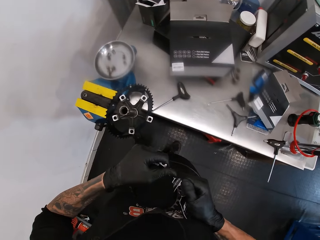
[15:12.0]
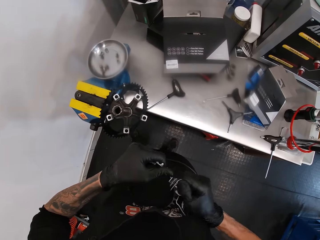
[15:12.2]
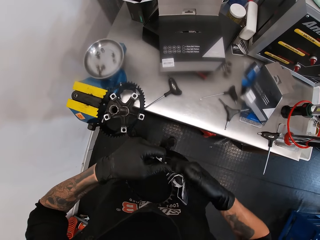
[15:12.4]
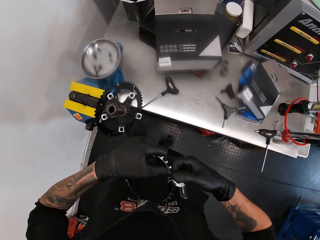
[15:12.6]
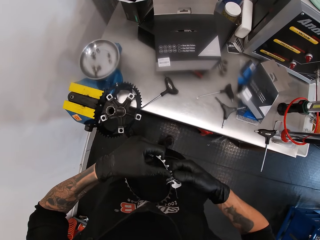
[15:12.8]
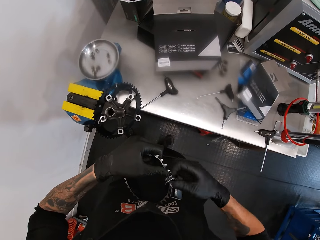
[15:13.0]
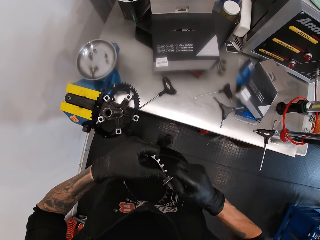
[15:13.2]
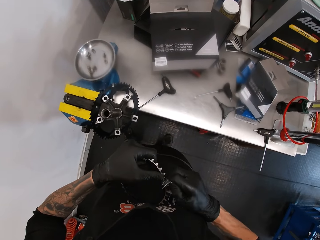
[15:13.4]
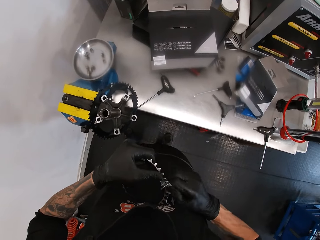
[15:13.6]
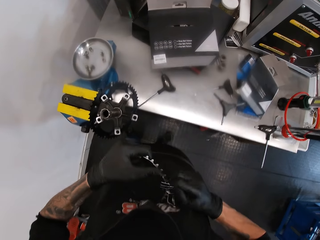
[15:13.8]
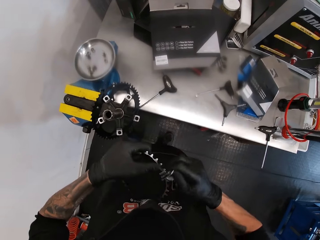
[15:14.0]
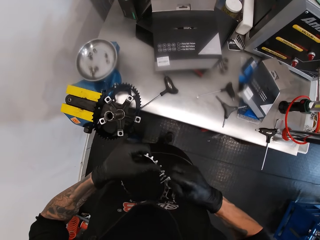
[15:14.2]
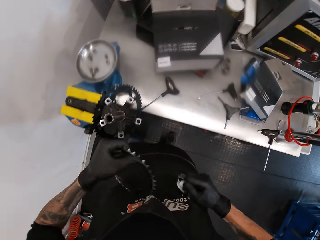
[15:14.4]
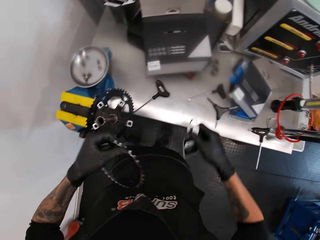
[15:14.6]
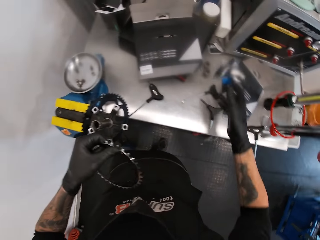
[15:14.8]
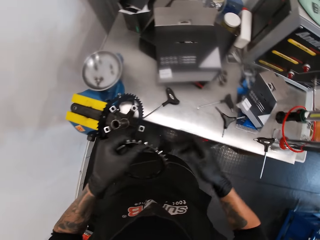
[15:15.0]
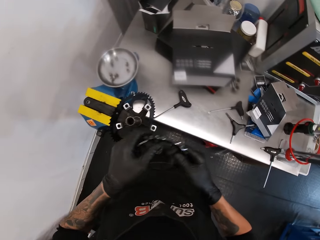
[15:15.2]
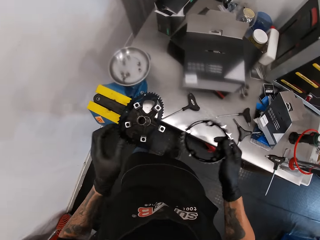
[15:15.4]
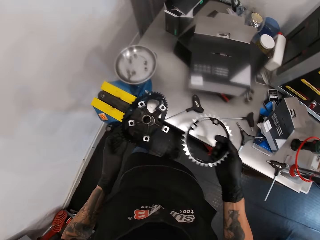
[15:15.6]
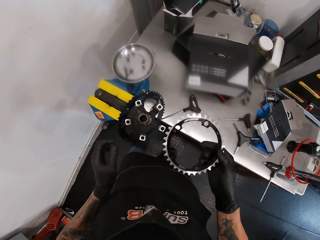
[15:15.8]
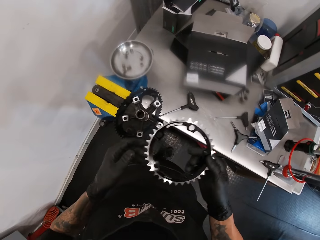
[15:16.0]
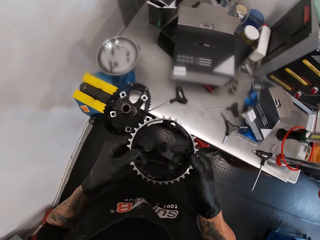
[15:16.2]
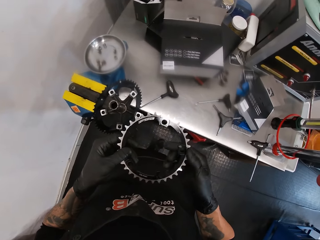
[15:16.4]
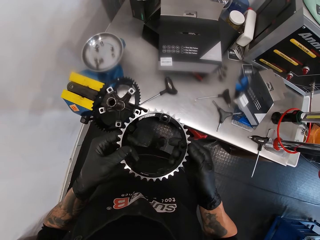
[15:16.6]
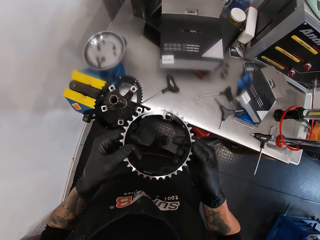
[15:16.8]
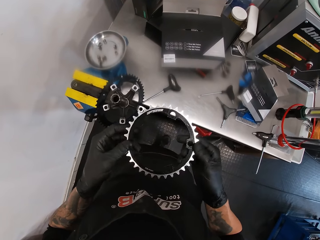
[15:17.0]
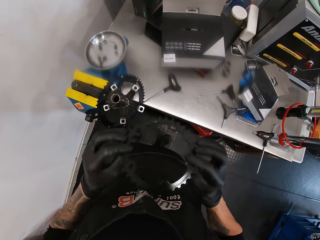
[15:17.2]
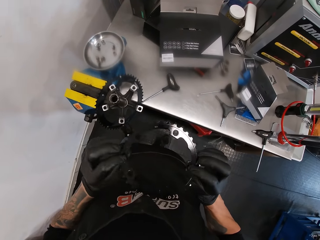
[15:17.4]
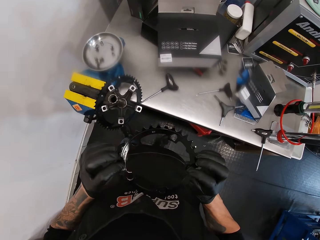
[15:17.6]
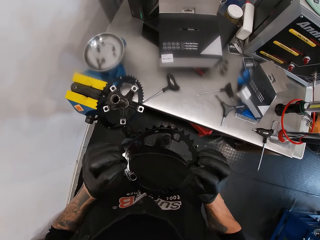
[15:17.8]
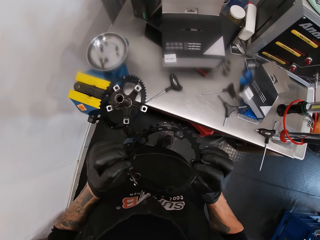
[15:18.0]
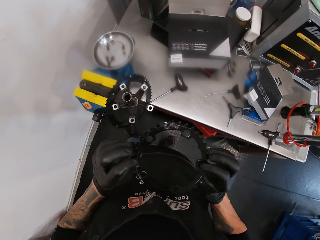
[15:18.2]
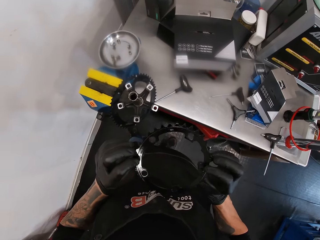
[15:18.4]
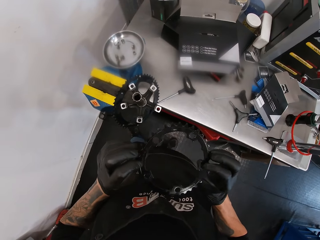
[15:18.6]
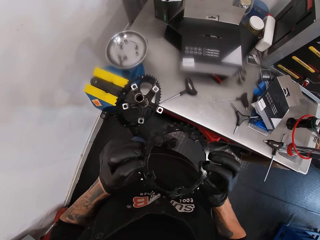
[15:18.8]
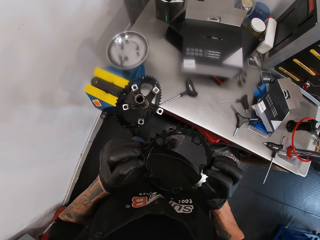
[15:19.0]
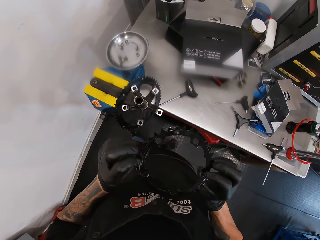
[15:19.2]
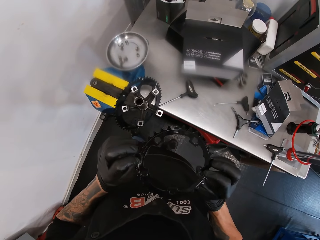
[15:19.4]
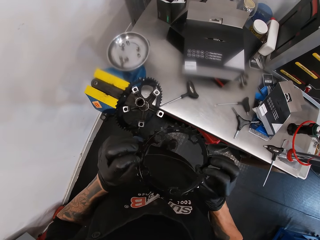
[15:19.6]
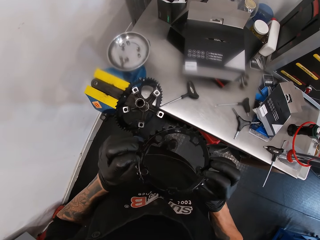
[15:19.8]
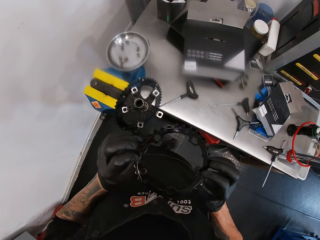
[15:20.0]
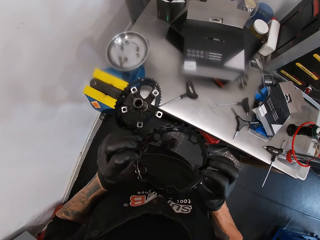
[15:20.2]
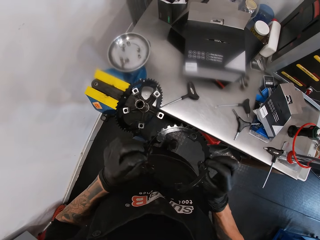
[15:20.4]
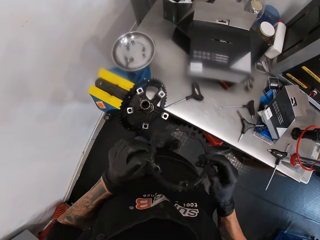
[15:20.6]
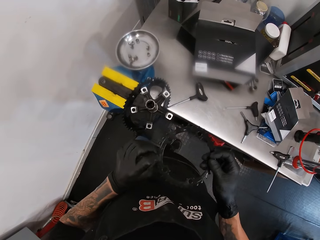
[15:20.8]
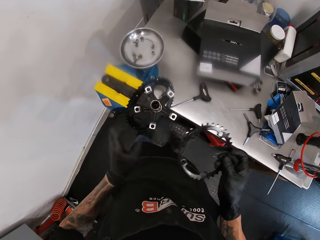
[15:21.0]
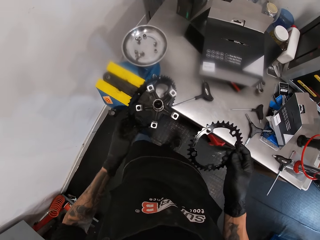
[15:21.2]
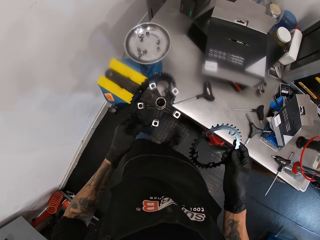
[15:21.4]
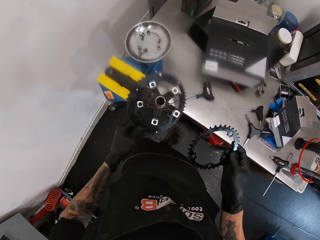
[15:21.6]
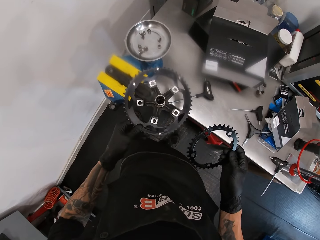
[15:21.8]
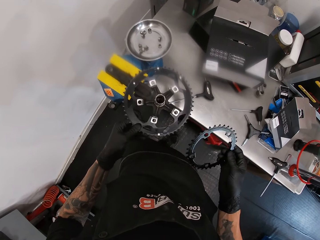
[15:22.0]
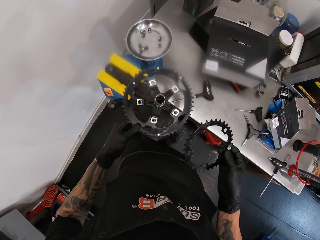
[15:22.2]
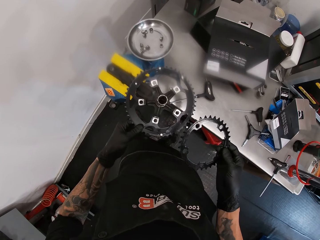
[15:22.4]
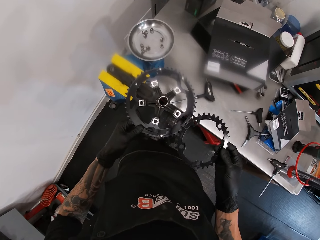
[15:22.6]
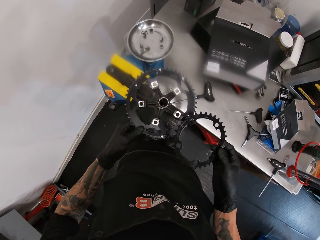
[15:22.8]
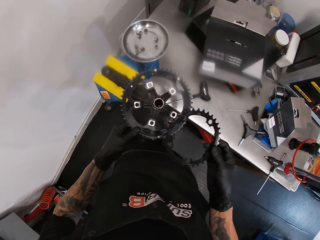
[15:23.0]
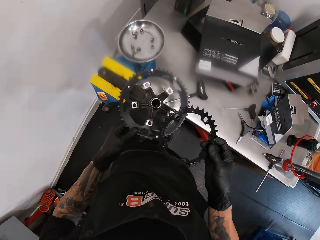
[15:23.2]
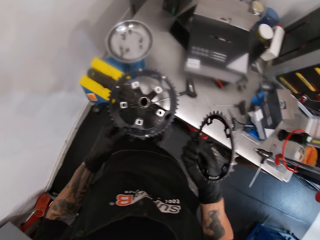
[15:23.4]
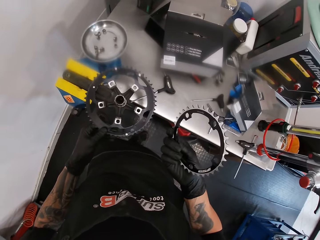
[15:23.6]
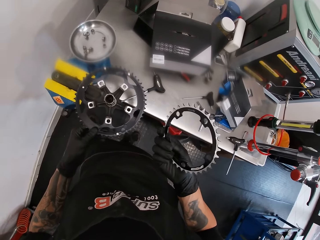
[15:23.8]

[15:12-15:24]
The camera wearer removes the paper from the wheel sprocket. They throw the paper on the workbench. They hold the smaller crank with both hands. They look at the wheel sprocket.

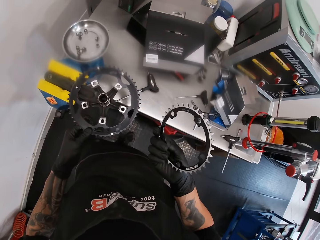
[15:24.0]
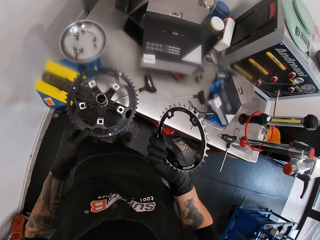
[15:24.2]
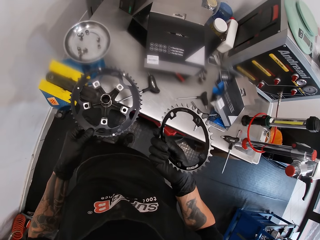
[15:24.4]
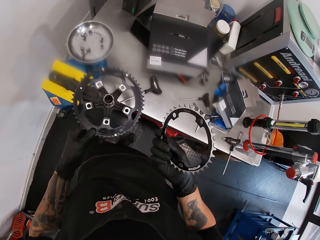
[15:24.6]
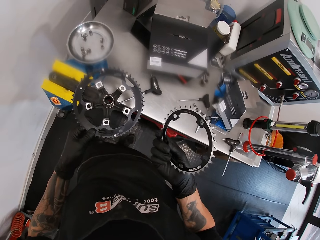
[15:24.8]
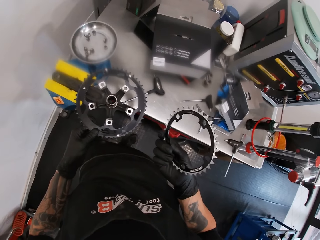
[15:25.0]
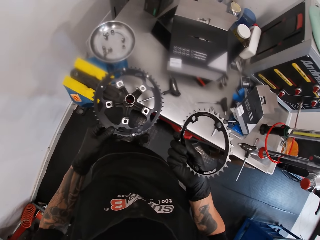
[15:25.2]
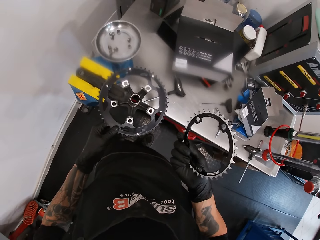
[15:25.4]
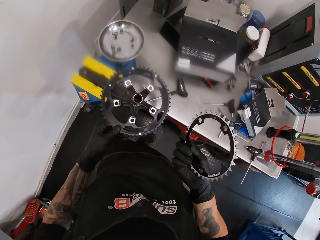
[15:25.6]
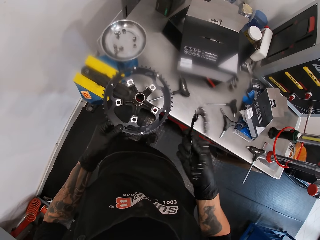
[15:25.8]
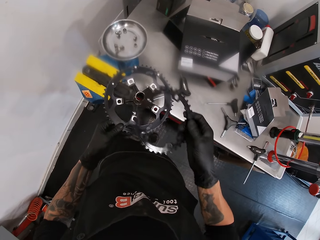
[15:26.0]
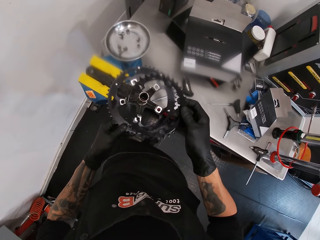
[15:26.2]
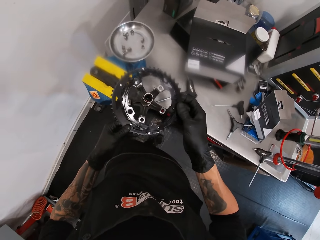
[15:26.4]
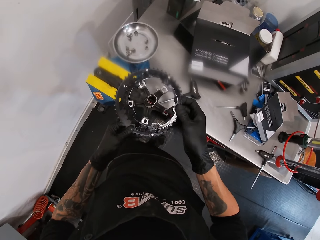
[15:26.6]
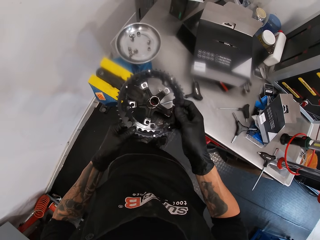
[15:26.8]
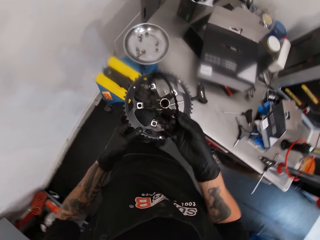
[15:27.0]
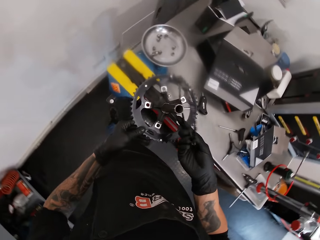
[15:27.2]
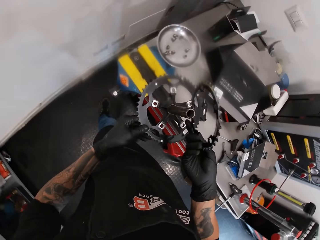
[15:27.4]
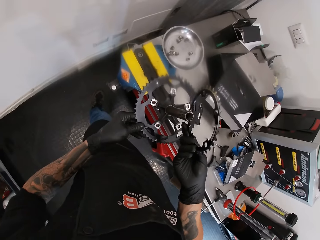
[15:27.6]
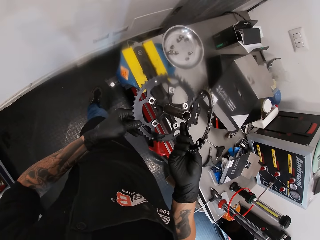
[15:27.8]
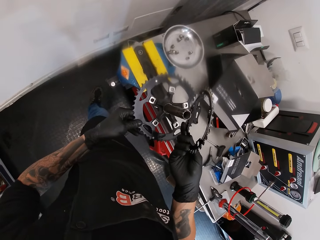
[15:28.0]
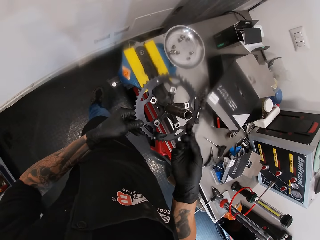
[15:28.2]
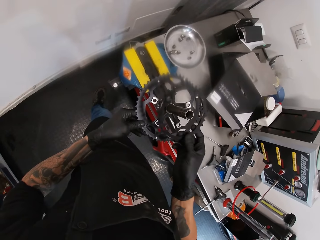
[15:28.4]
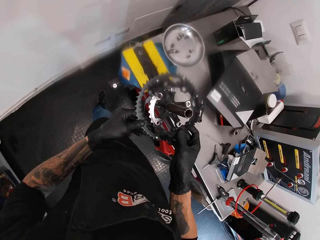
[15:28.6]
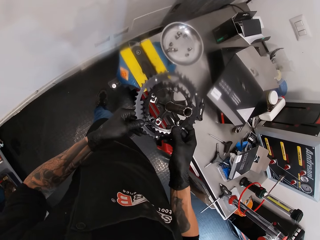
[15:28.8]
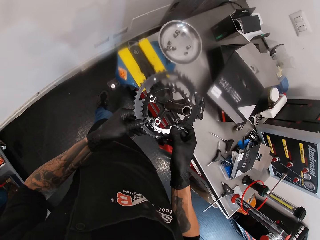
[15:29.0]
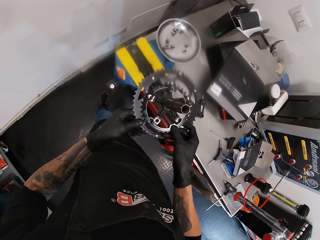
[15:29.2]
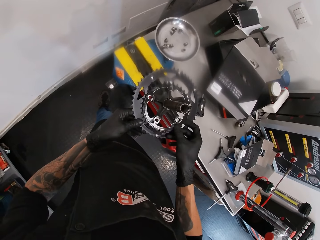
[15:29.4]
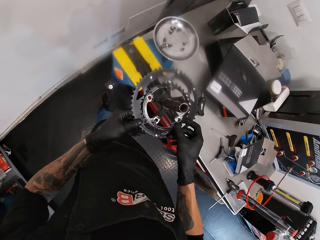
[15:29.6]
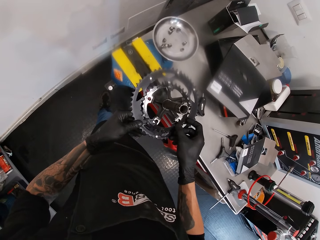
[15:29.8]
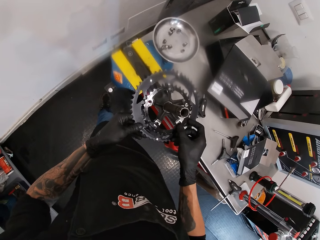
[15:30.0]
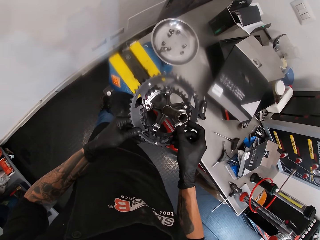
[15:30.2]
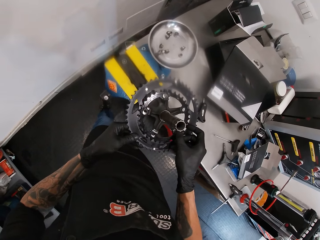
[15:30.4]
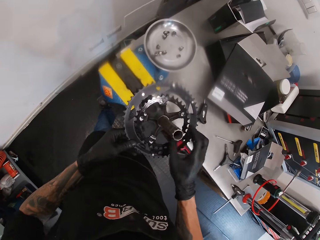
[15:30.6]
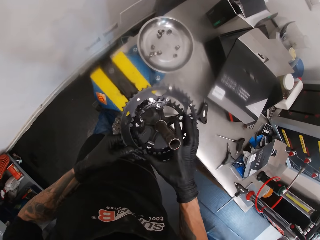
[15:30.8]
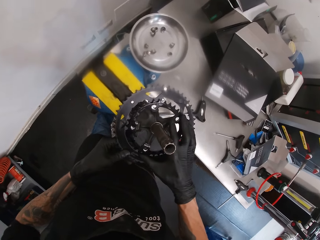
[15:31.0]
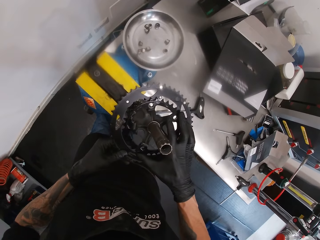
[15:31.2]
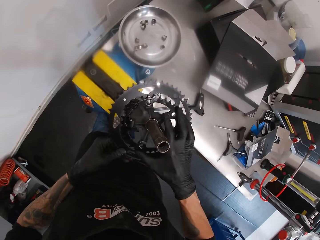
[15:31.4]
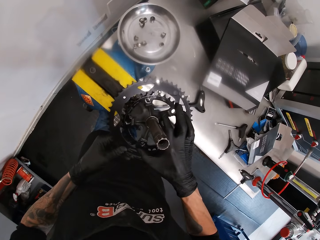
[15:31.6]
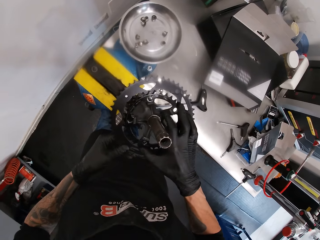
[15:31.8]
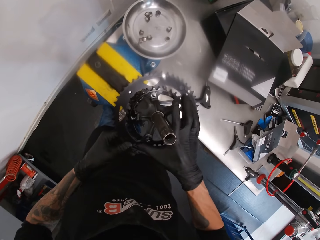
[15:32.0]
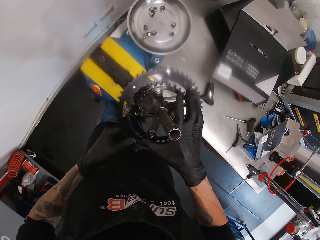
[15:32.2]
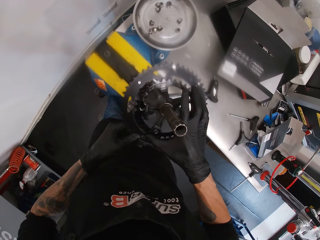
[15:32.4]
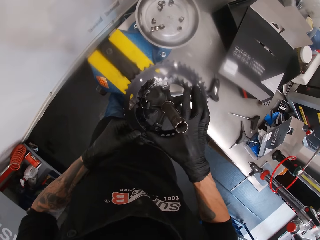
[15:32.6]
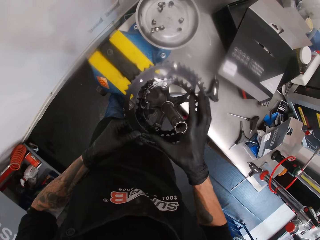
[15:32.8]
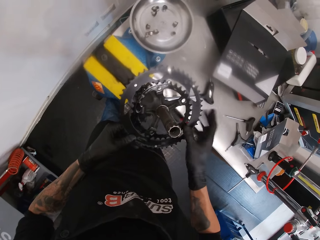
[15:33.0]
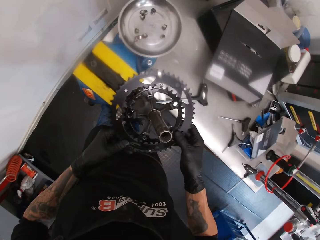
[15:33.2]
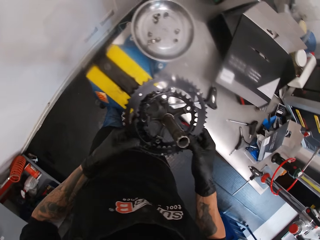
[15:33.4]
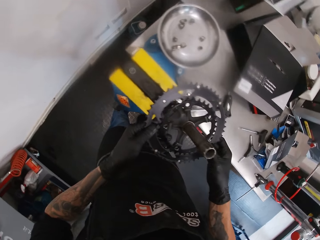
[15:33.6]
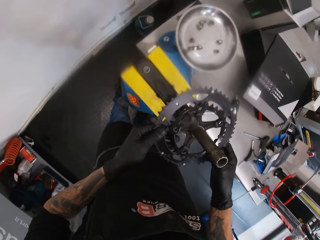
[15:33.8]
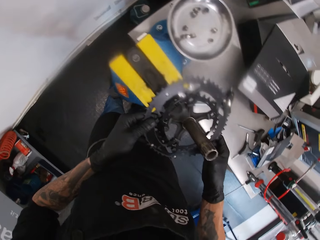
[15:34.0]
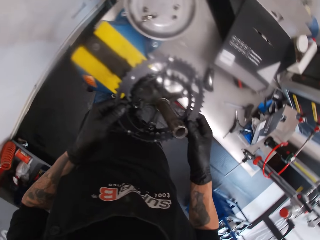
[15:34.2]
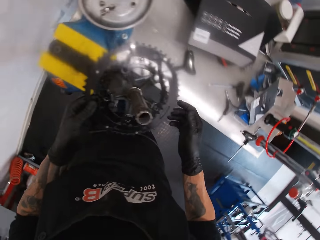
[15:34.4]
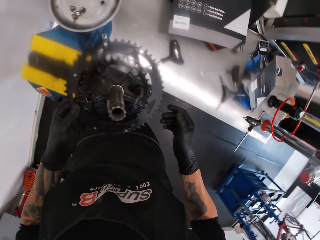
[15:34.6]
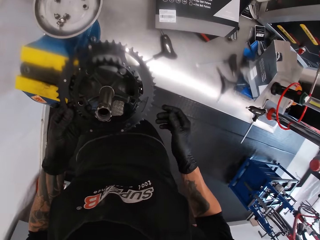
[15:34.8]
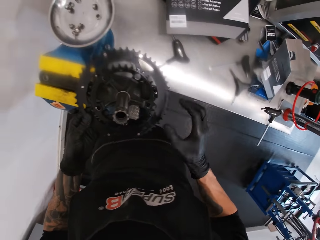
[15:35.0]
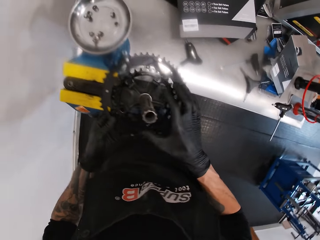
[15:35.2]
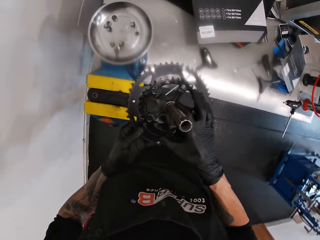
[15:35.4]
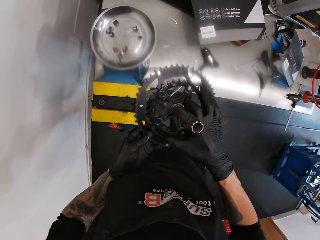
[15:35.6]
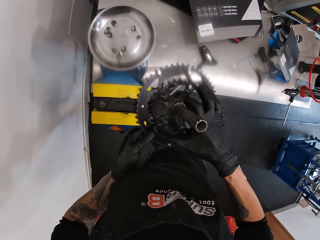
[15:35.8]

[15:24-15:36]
The camera wearer fixes the wheel sprocket on something. He places the smaller crank above the crank with his right hand.
